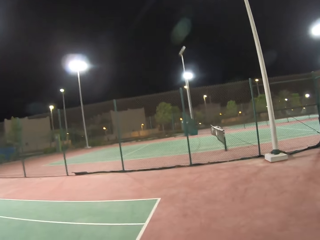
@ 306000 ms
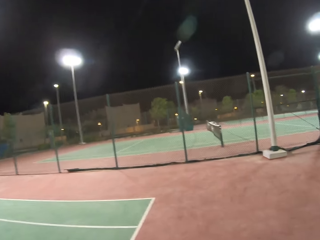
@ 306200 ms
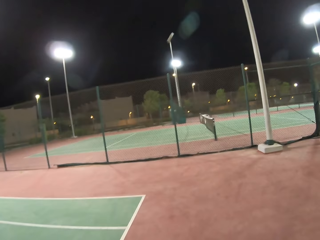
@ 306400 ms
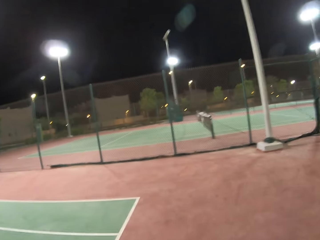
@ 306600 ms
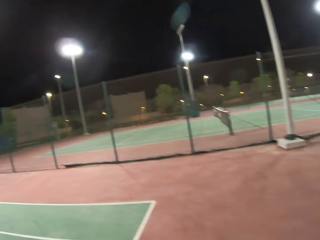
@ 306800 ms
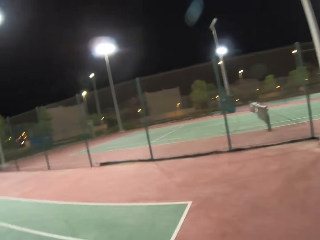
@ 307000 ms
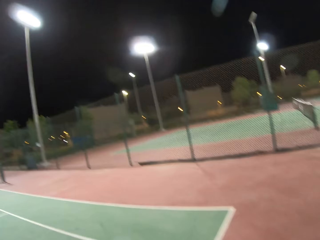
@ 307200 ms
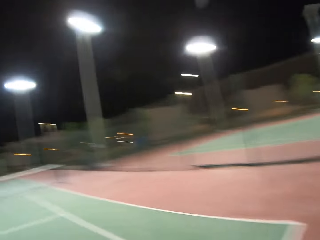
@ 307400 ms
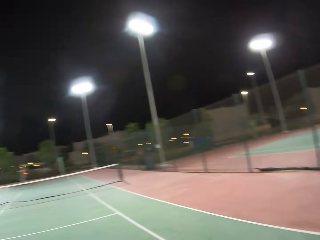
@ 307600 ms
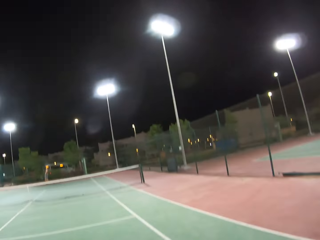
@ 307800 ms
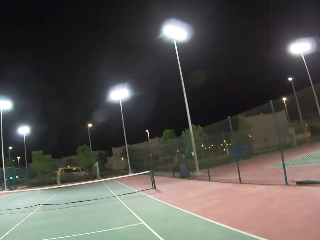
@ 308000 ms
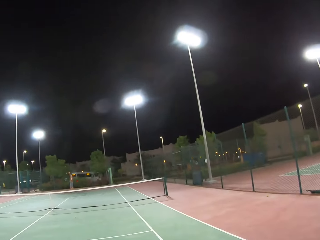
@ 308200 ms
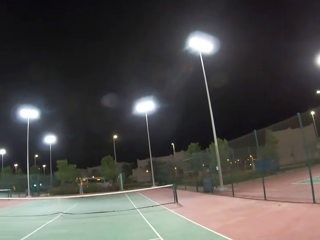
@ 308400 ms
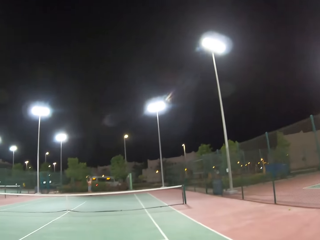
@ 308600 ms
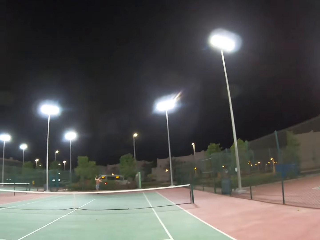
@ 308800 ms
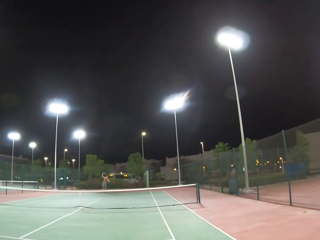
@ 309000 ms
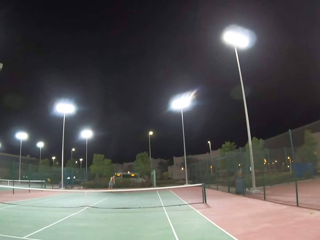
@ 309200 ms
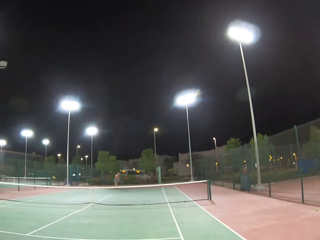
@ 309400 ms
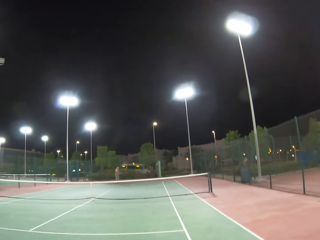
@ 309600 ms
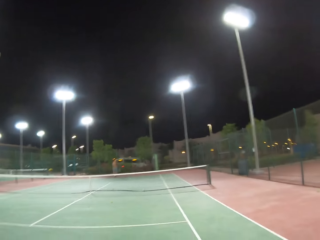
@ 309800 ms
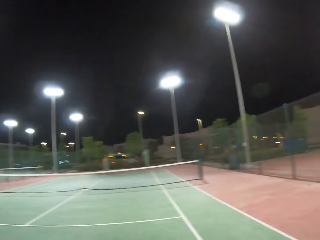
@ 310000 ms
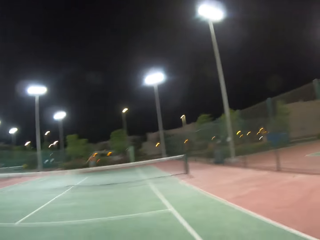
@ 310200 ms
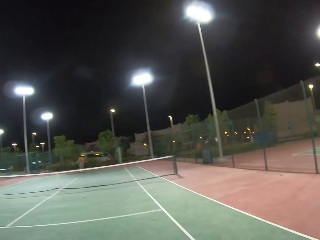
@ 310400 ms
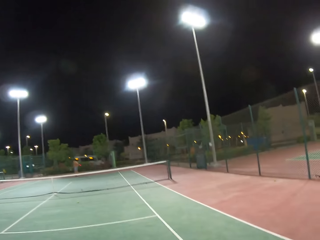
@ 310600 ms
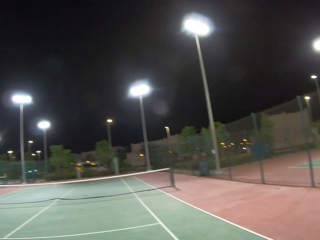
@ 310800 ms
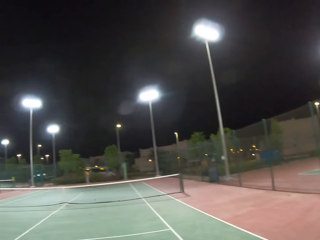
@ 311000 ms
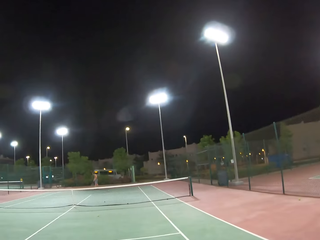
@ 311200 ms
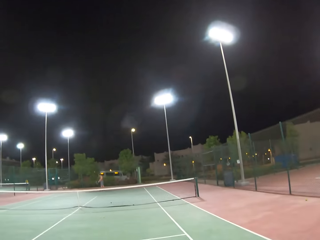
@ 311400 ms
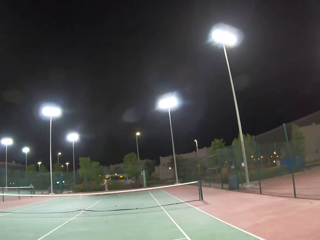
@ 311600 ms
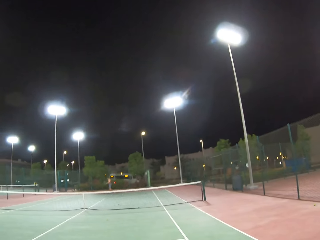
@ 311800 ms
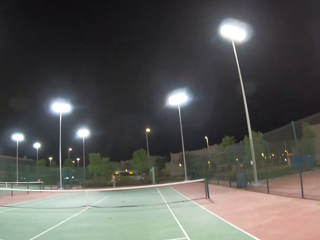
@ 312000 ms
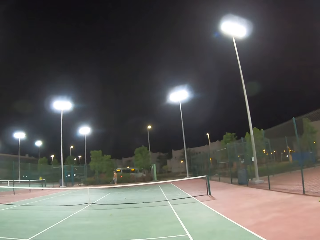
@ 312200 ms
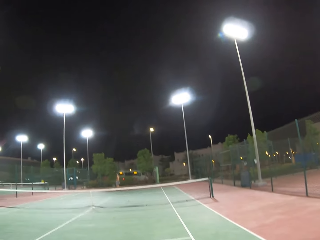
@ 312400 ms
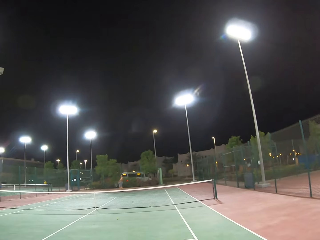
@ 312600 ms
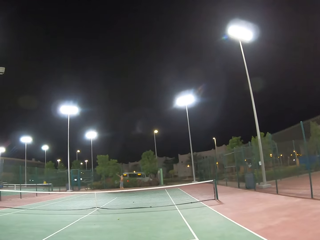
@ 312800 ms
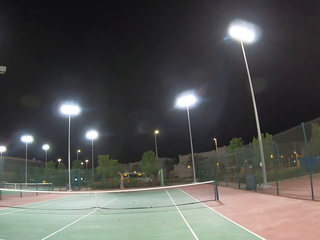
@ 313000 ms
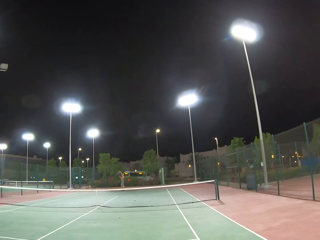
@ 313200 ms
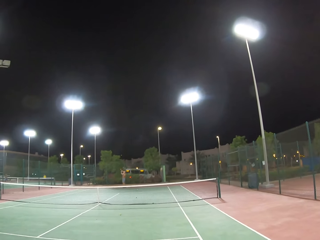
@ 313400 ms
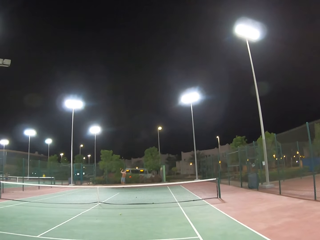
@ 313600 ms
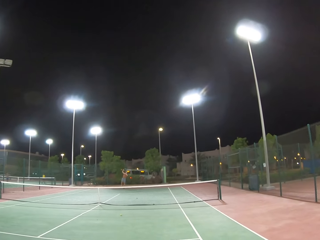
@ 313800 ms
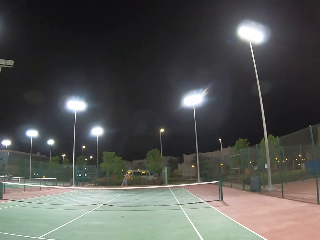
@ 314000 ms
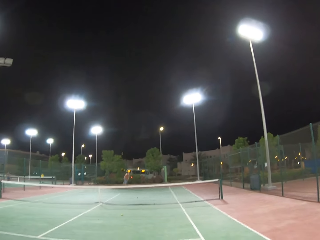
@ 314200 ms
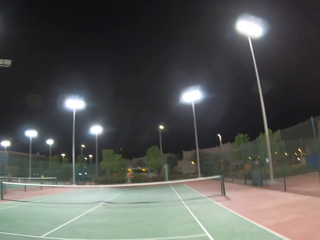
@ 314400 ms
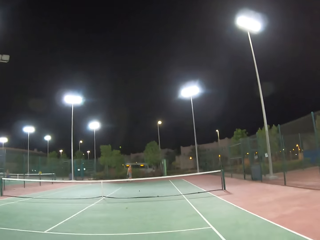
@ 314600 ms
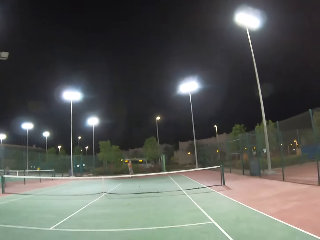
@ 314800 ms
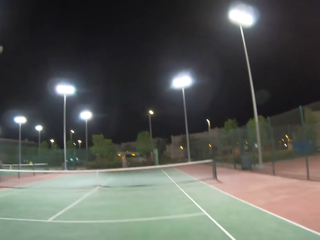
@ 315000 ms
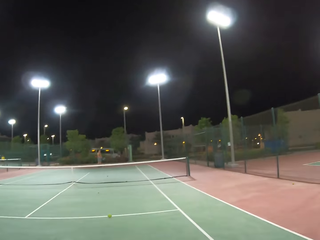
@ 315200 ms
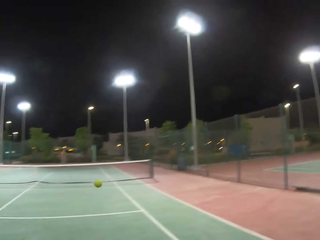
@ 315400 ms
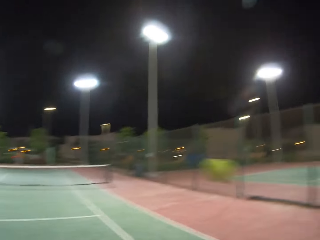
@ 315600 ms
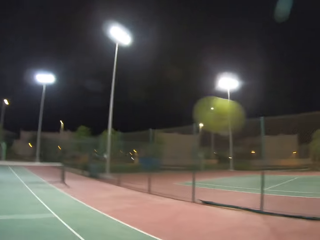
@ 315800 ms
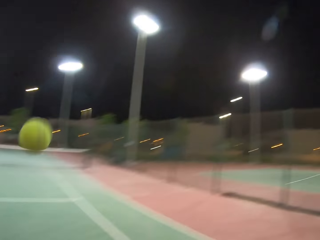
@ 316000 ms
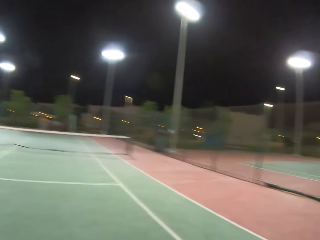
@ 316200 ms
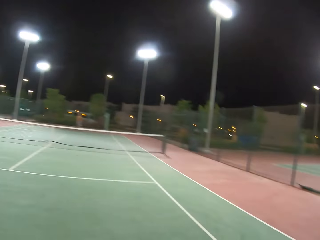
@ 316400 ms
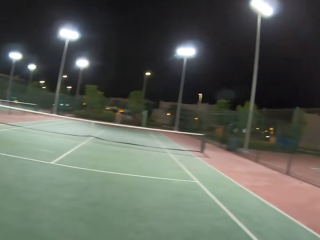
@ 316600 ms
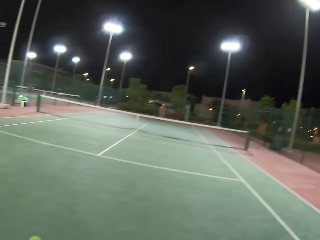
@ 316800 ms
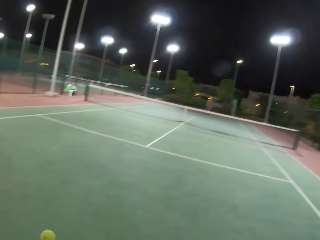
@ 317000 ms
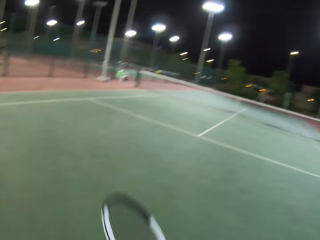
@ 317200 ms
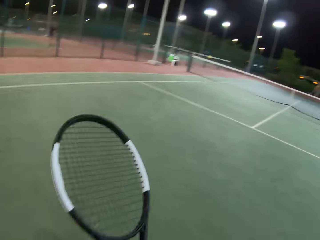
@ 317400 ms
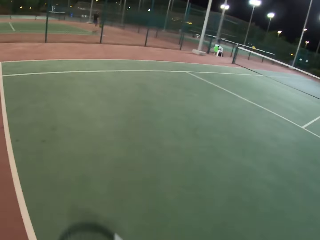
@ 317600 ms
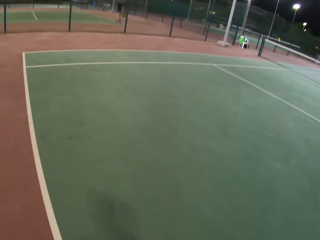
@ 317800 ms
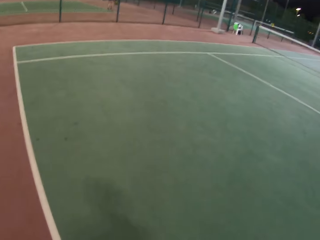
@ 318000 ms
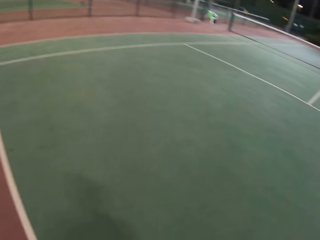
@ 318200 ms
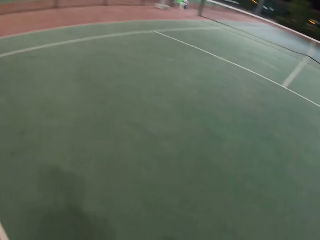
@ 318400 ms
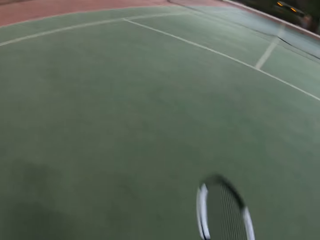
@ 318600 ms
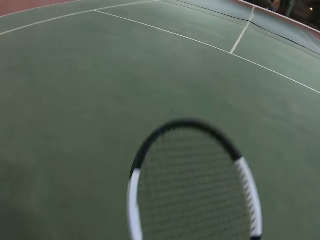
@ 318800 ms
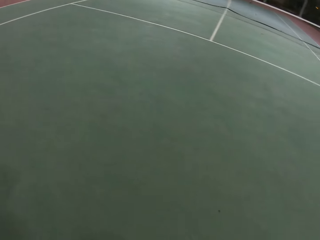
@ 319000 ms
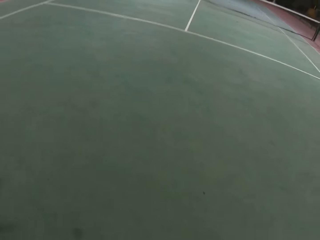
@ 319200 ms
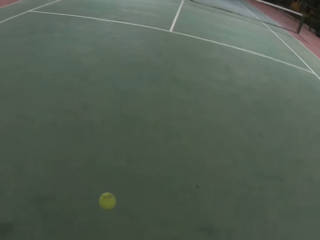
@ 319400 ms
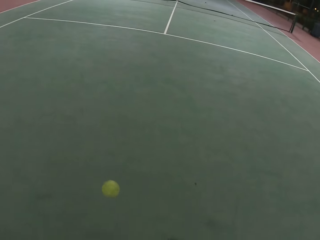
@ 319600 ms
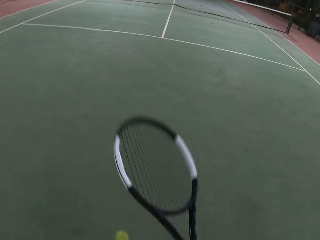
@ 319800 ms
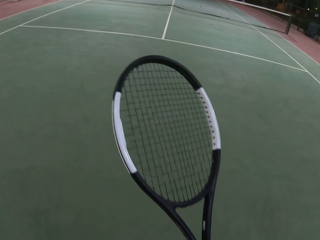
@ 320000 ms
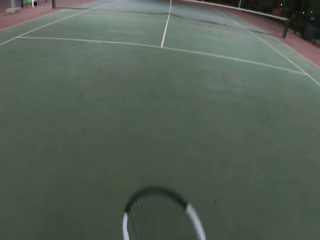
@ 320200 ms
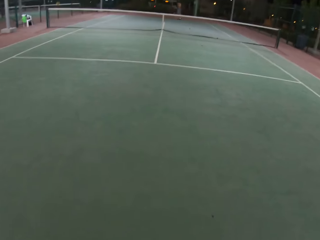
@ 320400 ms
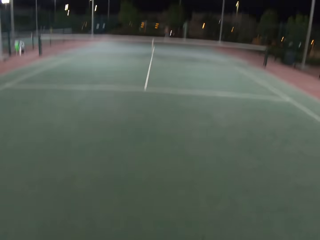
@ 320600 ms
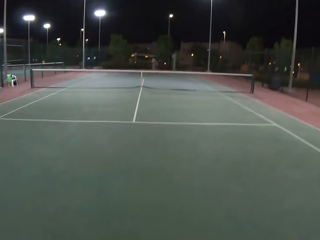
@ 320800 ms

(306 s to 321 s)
The camera wearer plays tennis with a man. They look around the tennis court. They play tennis with the man. They dribble the ball.

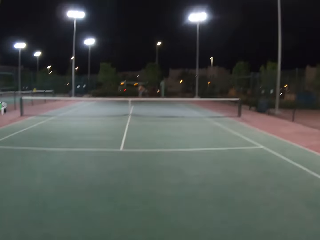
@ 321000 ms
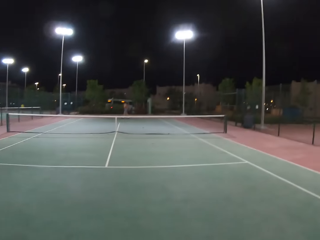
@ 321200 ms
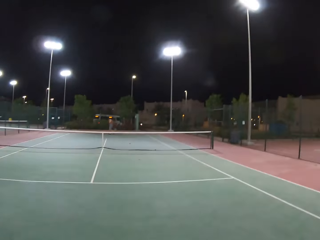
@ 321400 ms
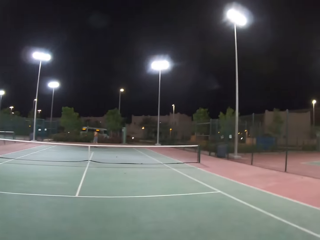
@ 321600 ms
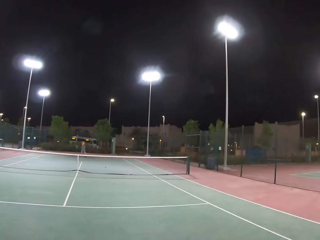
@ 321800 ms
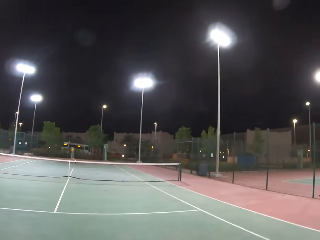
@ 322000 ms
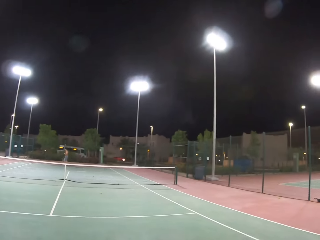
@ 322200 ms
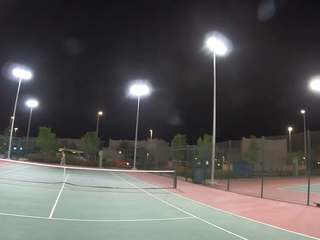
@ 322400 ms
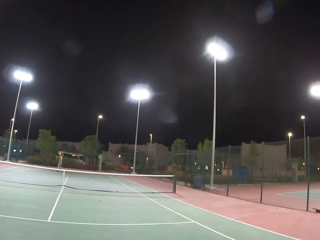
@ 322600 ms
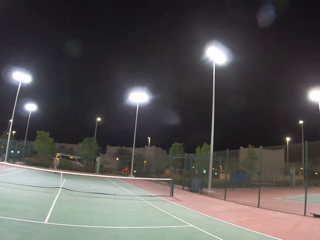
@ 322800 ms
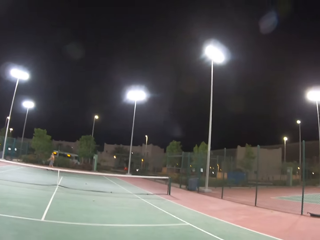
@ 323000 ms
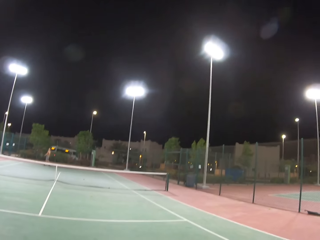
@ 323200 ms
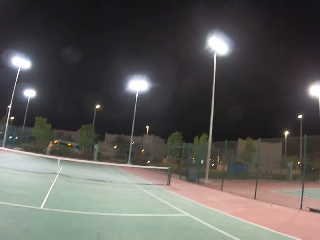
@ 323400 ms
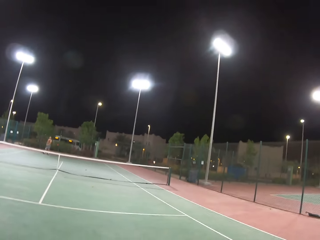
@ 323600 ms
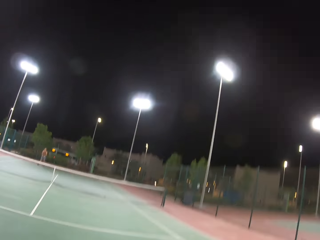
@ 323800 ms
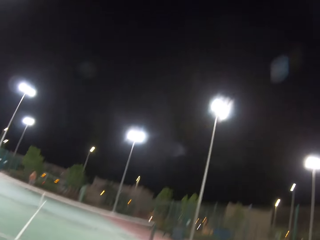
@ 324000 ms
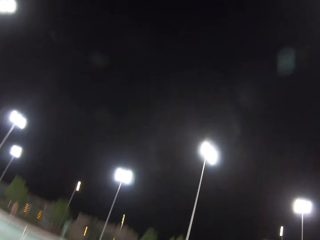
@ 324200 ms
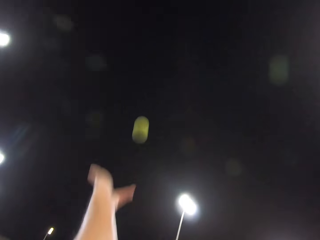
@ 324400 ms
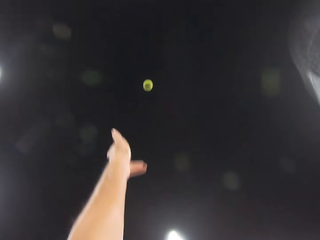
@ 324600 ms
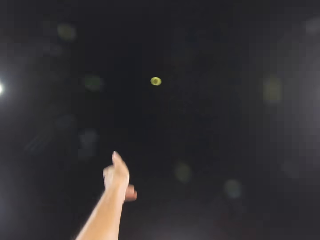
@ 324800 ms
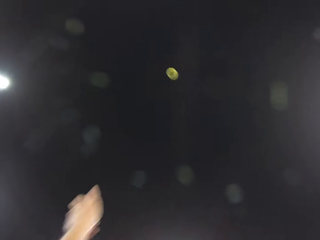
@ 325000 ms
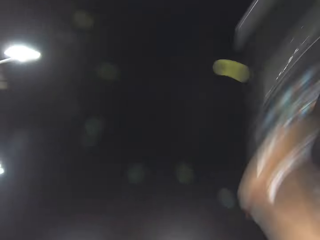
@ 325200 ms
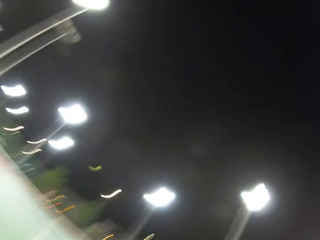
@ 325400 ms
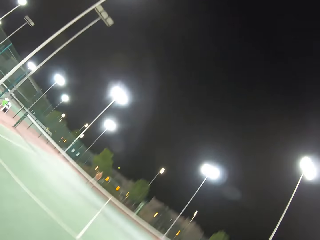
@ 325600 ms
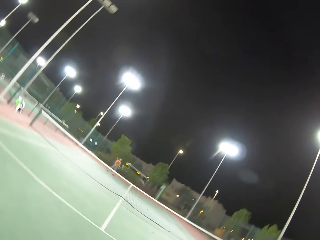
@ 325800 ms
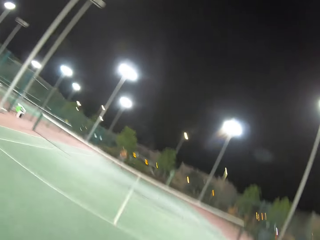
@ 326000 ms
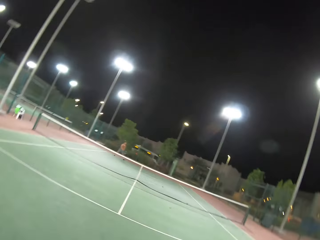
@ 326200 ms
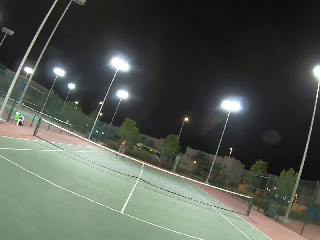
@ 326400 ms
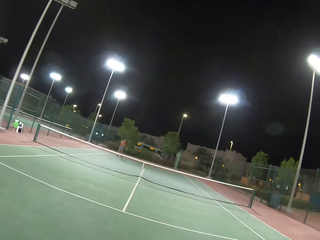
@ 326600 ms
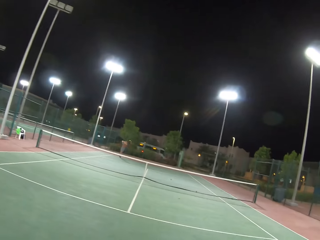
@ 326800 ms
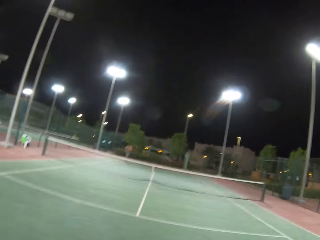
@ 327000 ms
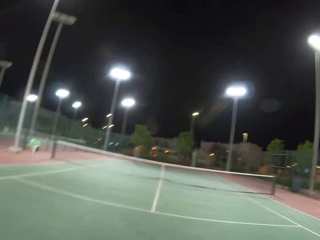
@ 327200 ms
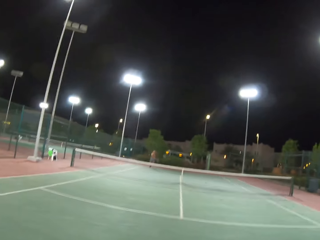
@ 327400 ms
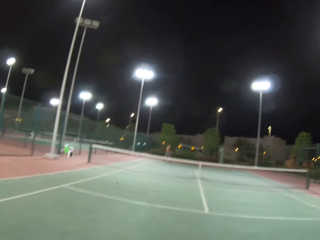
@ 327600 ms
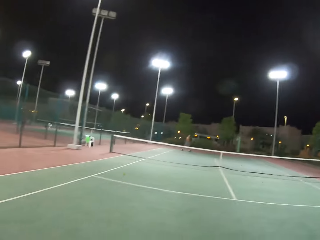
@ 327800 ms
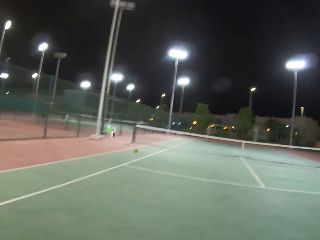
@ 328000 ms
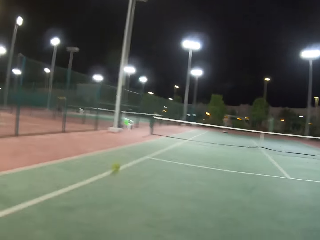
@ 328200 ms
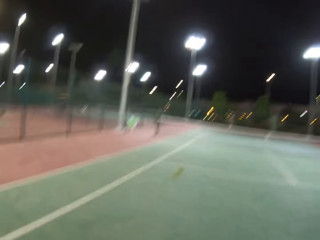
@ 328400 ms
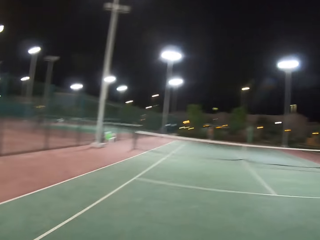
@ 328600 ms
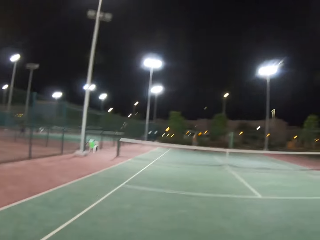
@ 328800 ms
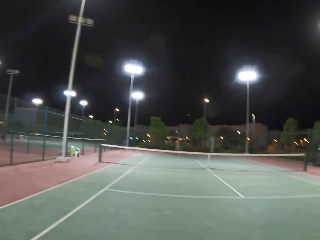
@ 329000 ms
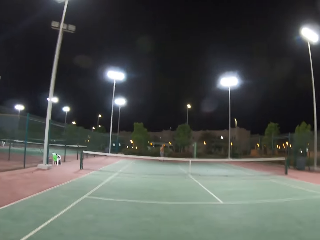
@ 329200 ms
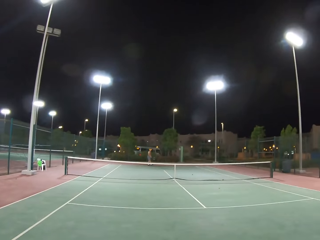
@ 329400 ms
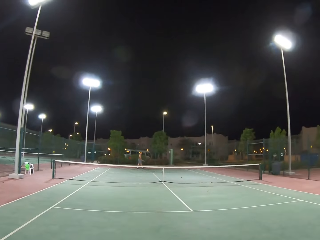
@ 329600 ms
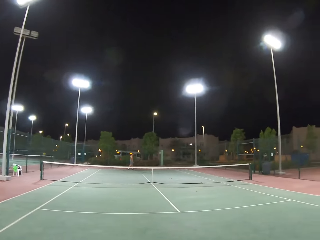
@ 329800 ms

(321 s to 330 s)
A man walks around the tennis court. The camera wearer plays tennis with the man.
